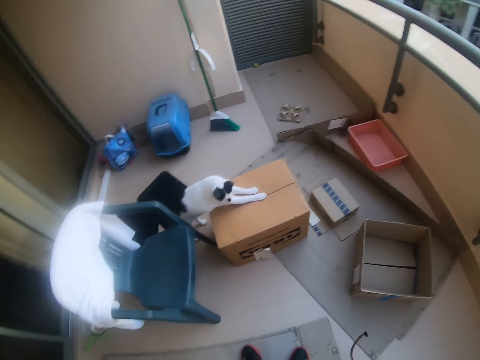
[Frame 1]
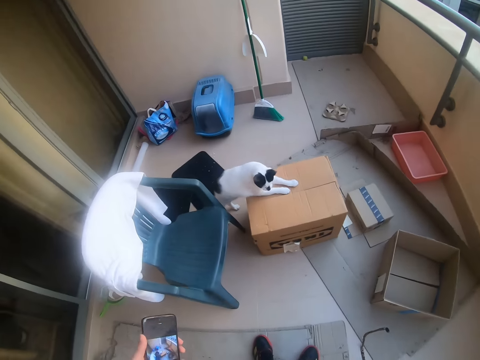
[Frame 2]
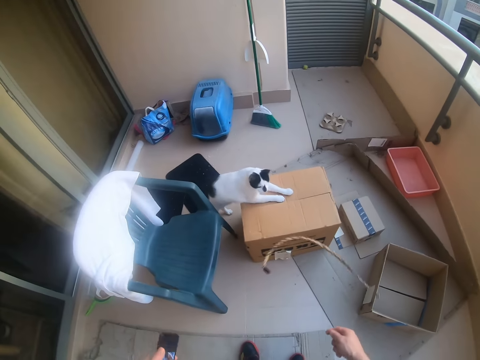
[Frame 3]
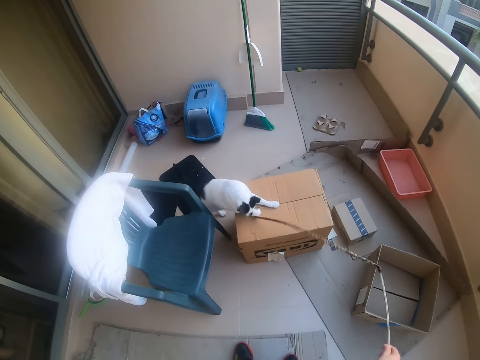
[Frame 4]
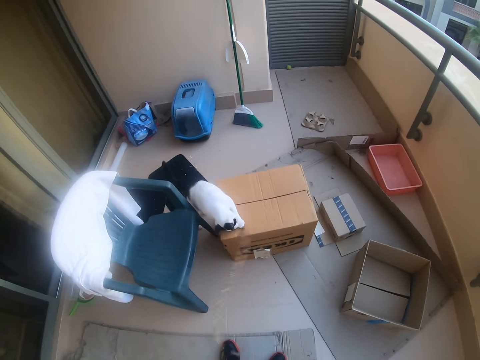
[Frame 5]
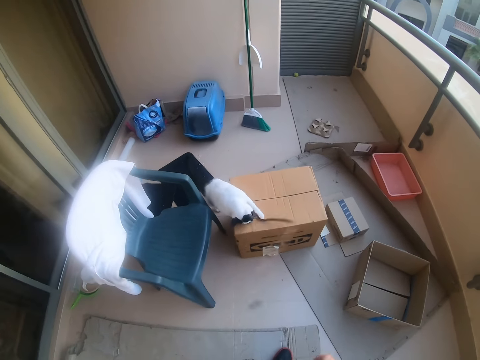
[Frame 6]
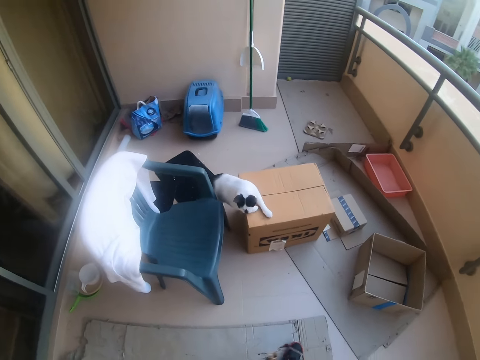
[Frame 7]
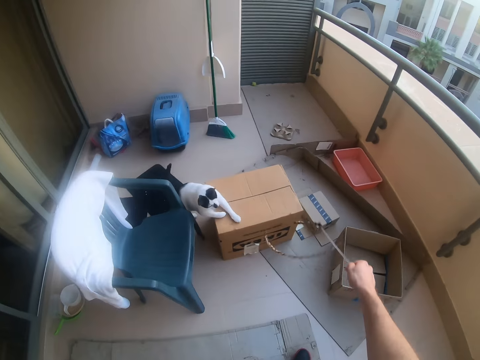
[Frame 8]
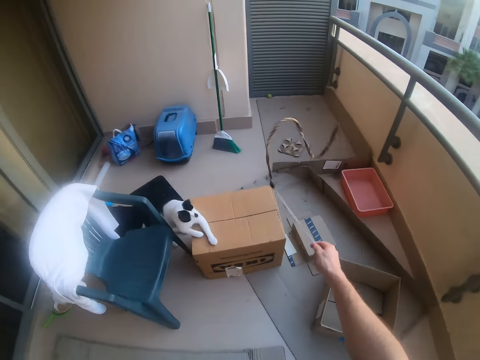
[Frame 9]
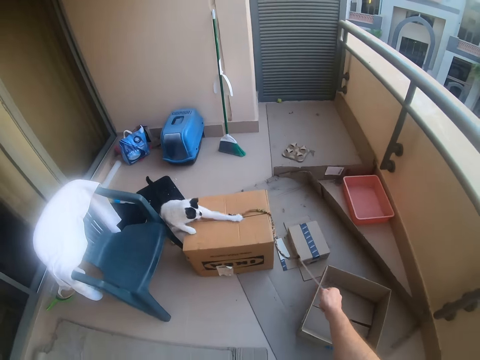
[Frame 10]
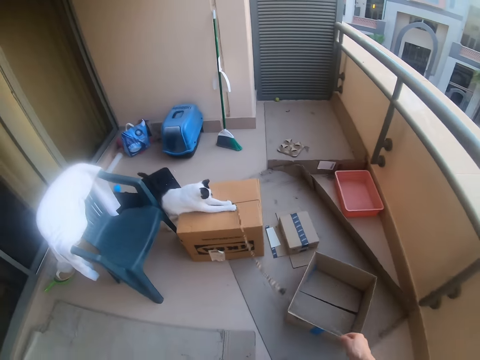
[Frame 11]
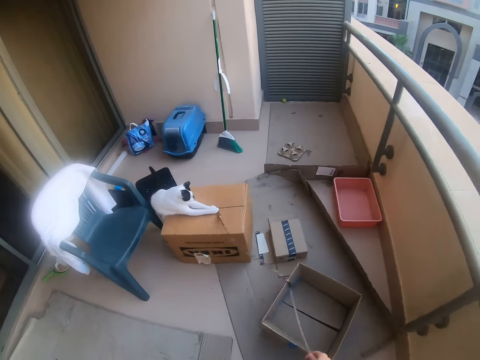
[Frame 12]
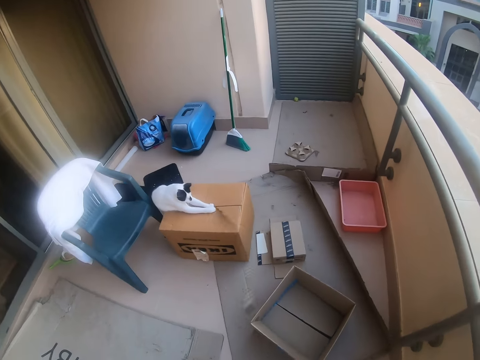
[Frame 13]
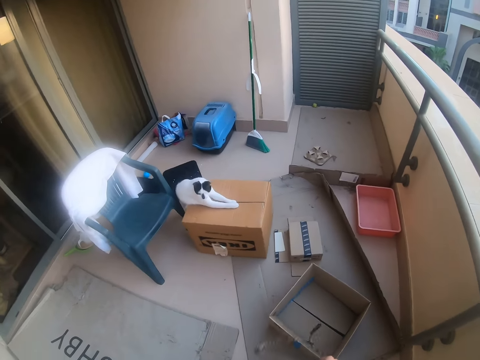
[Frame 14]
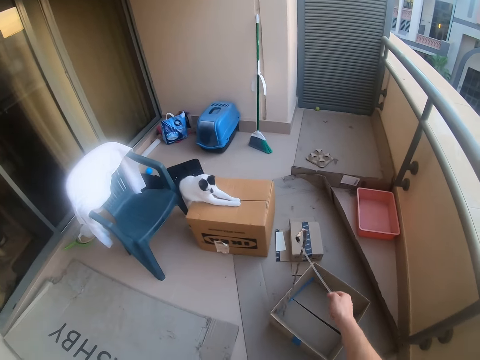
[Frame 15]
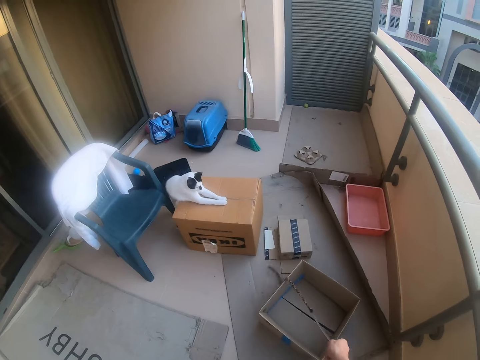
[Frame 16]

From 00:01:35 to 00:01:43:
The camera wearer plays with the cat.

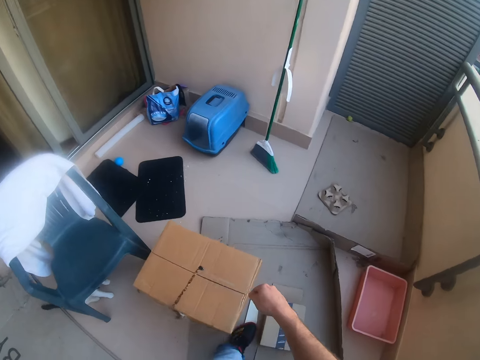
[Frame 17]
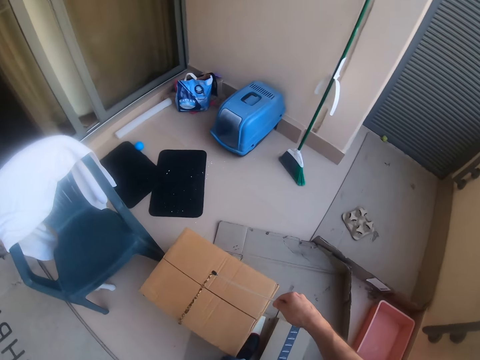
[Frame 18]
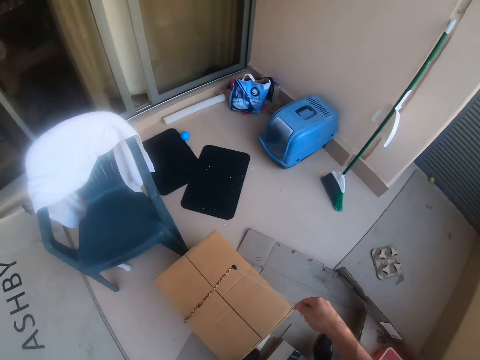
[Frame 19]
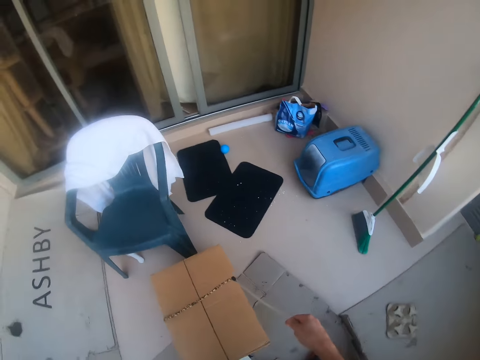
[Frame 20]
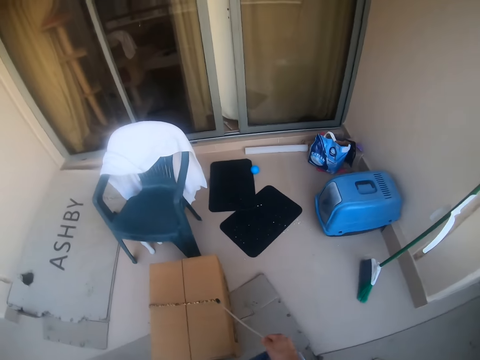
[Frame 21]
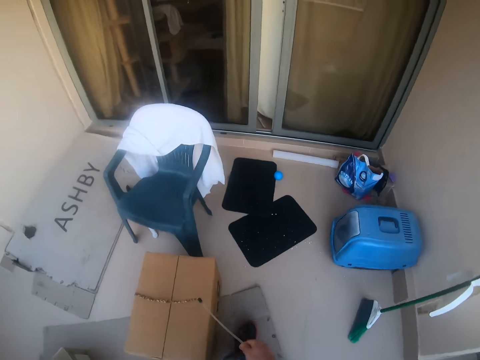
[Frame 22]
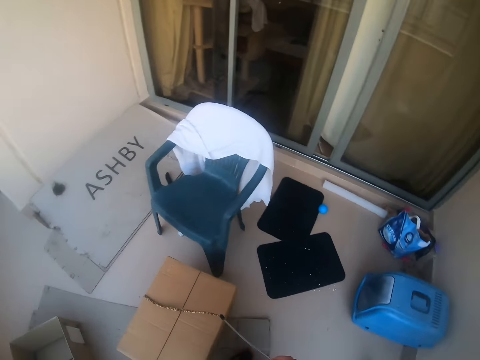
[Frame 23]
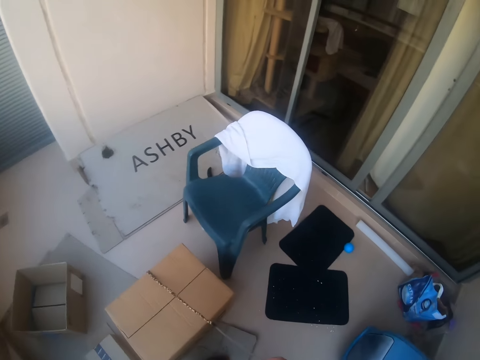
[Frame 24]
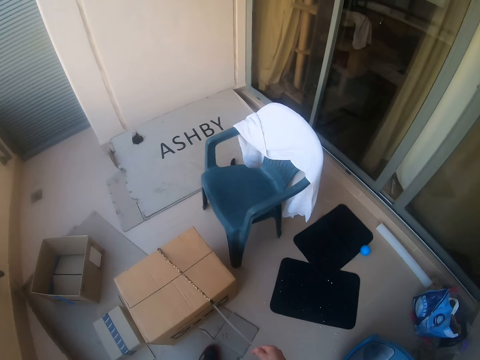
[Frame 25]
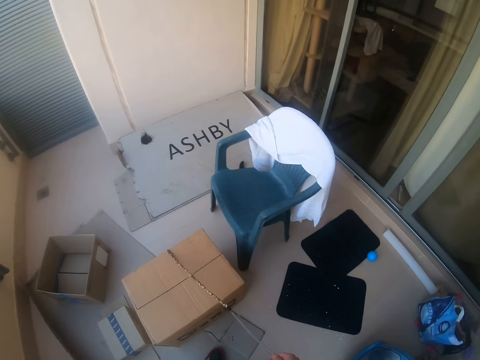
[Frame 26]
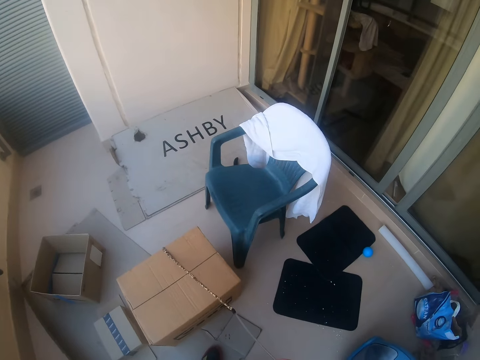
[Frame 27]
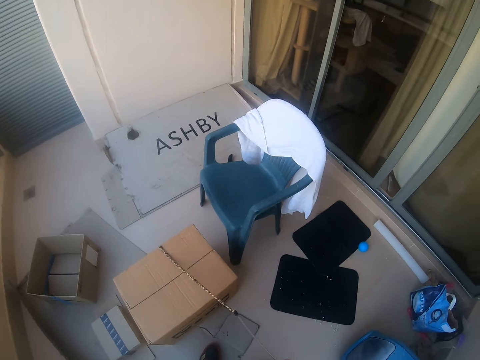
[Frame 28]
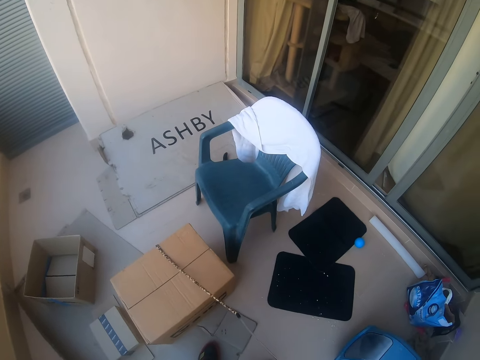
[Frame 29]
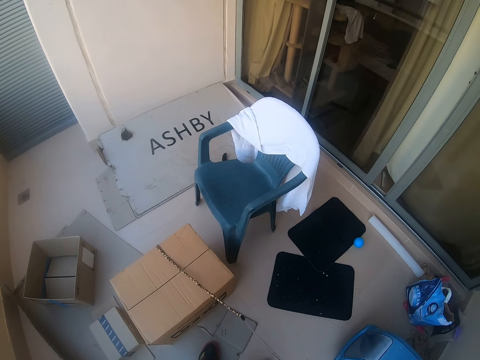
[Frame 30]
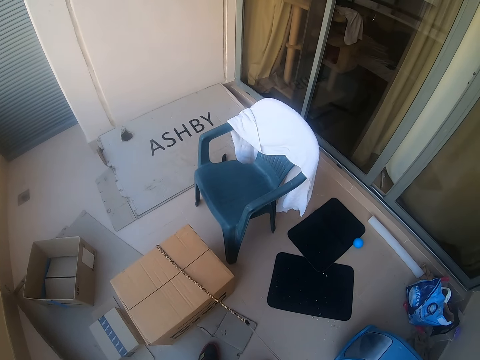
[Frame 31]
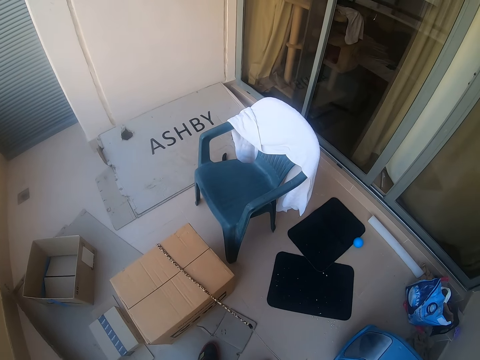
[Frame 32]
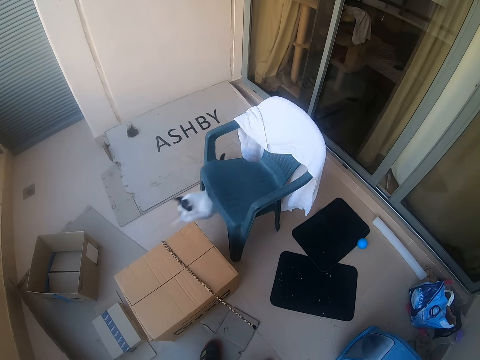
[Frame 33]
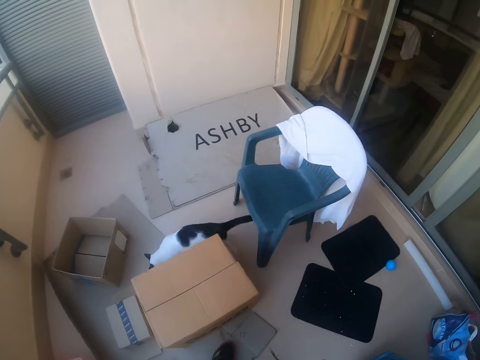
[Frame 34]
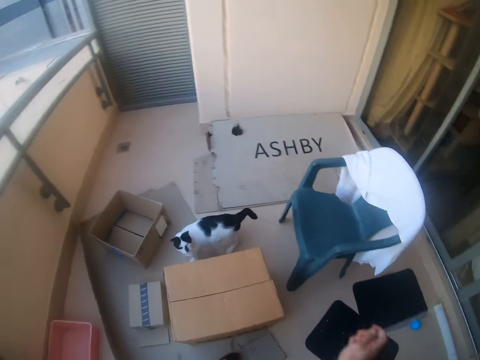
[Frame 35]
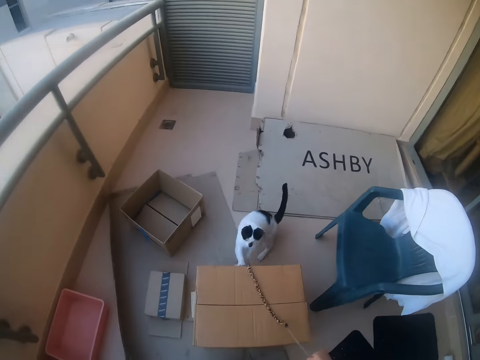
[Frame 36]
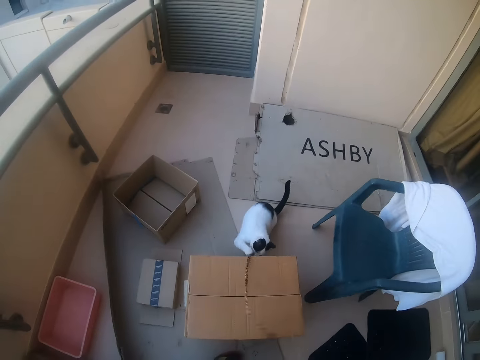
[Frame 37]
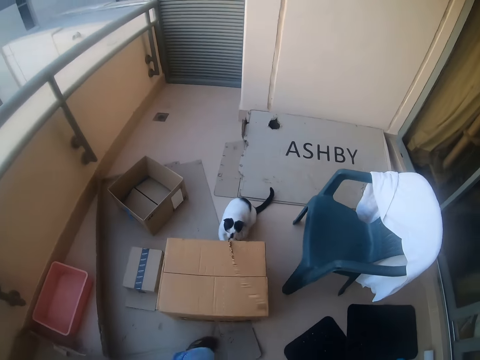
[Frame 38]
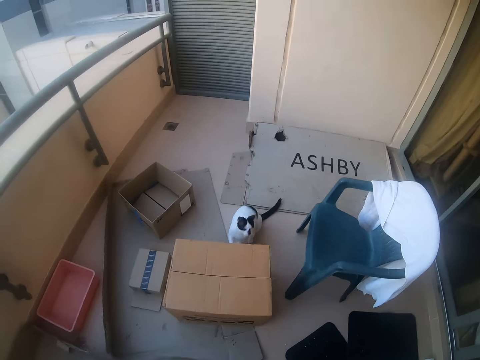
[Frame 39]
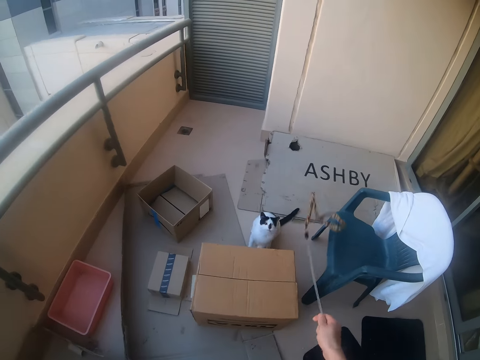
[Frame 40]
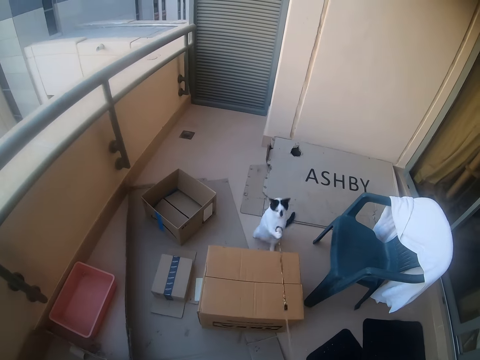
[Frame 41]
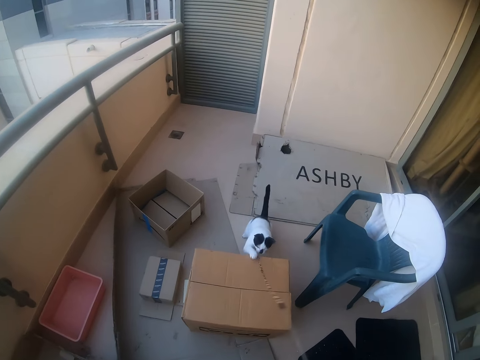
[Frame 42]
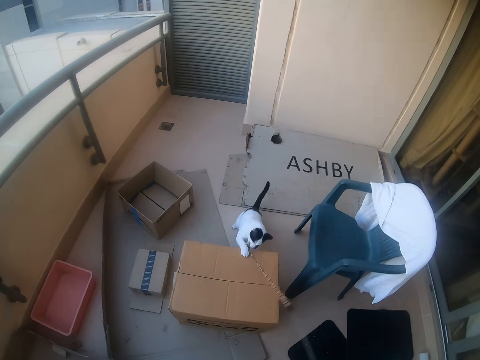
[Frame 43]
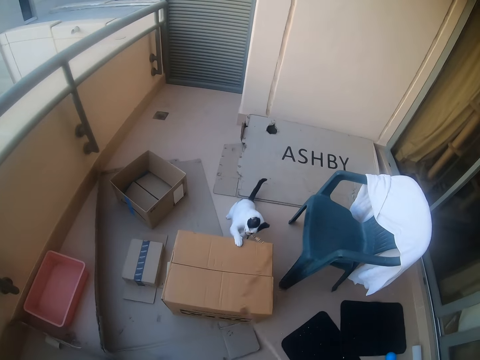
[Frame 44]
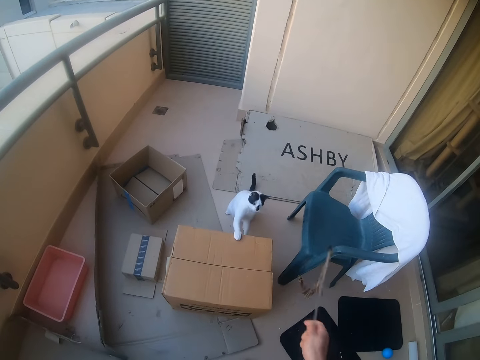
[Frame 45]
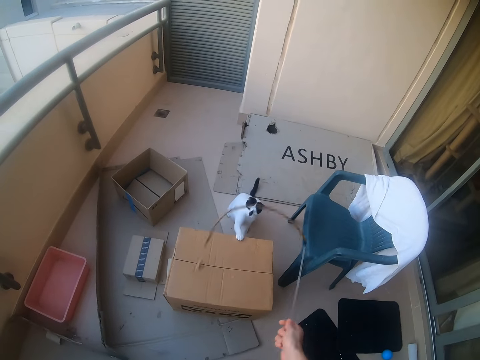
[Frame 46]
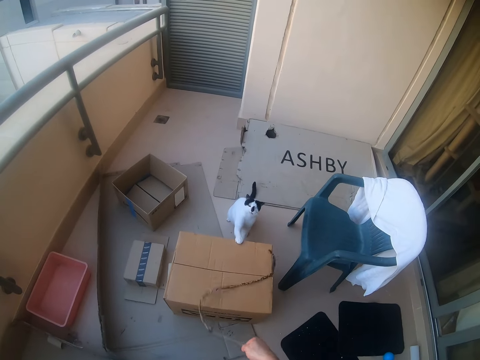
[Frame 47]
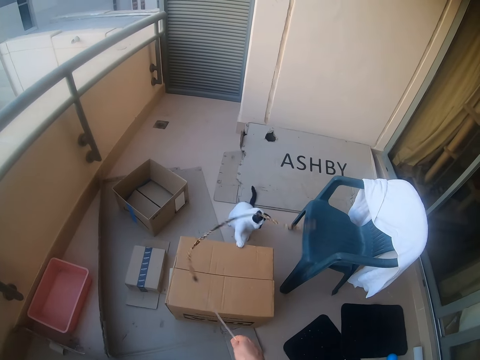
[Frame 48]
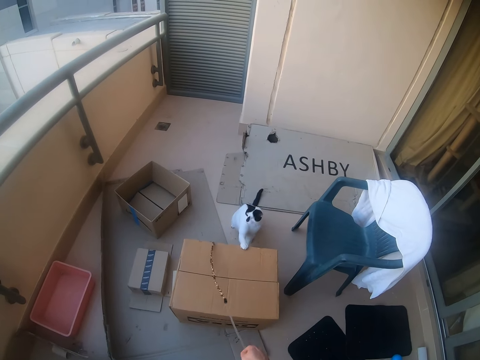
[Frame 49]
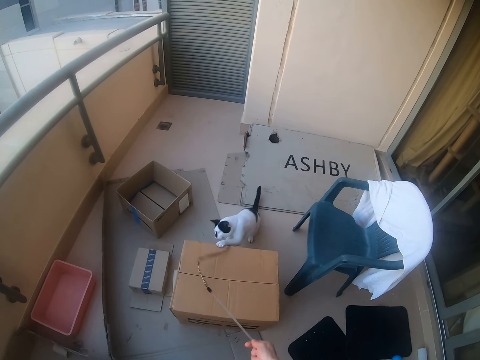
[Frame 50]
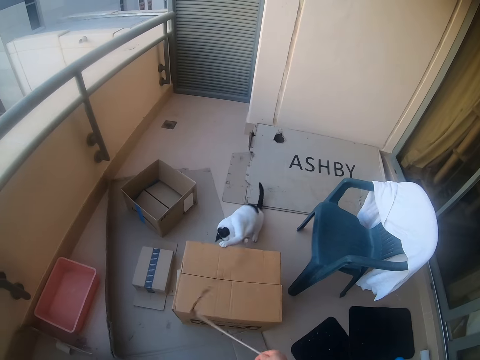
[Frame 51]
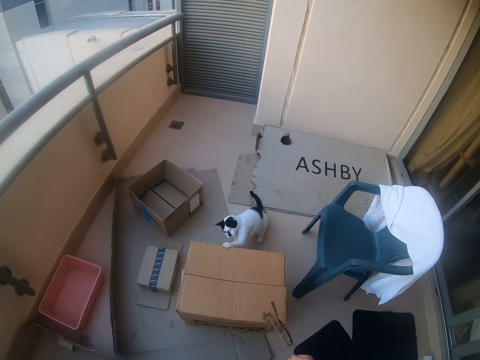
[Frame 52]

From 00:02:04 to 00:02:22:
The camera wearer walks in the balcony. They hold the rope. They play with the cat.
